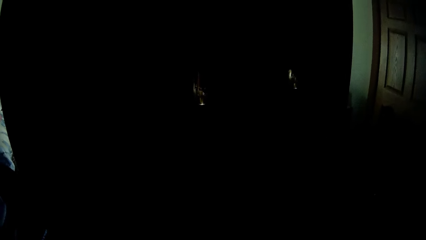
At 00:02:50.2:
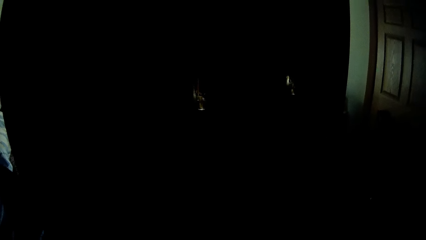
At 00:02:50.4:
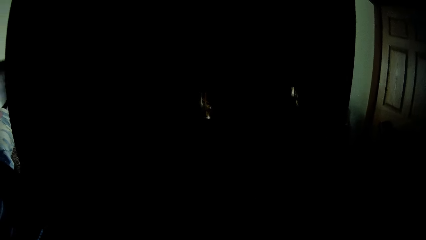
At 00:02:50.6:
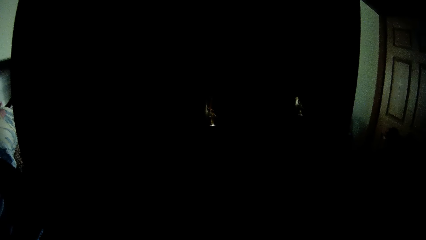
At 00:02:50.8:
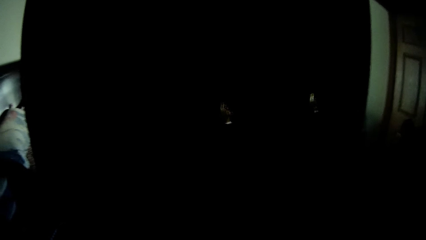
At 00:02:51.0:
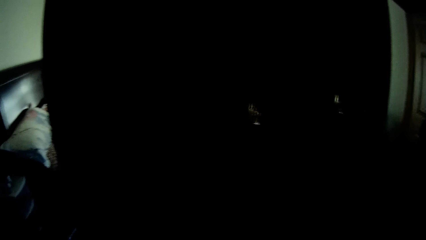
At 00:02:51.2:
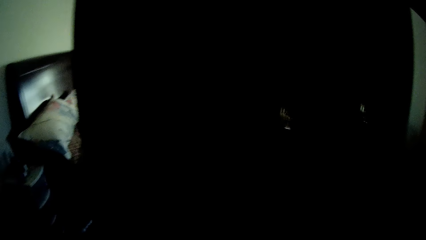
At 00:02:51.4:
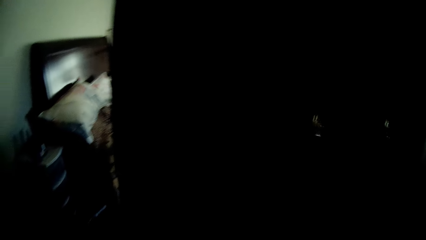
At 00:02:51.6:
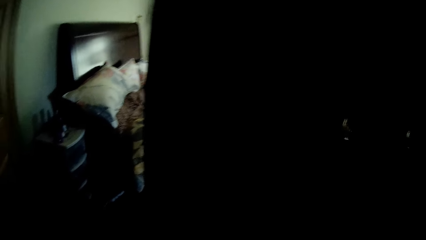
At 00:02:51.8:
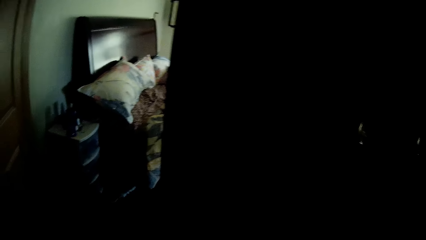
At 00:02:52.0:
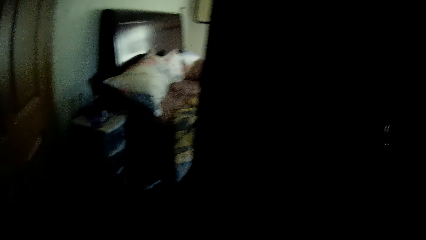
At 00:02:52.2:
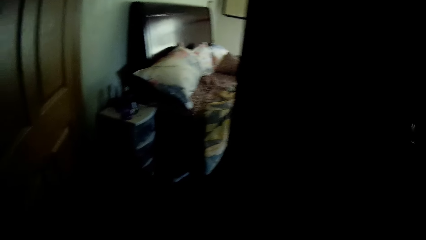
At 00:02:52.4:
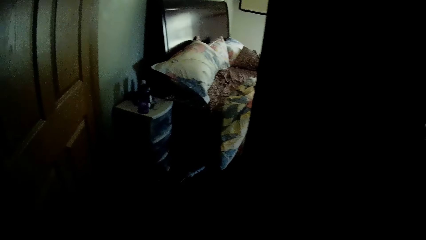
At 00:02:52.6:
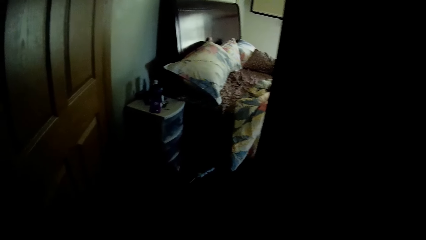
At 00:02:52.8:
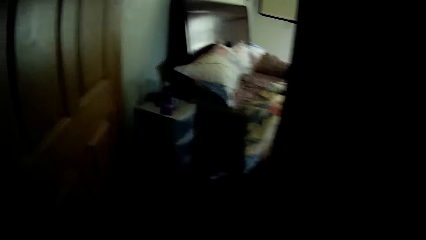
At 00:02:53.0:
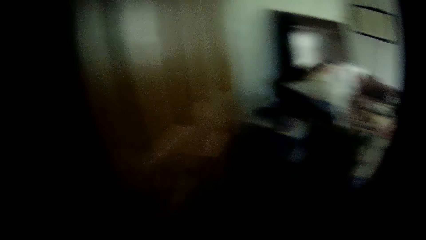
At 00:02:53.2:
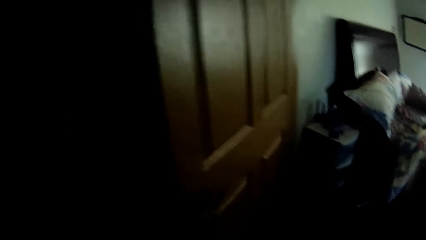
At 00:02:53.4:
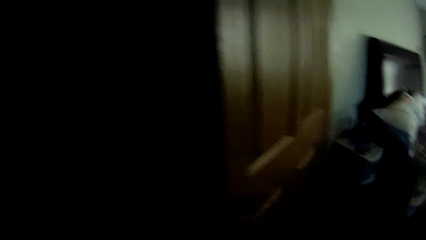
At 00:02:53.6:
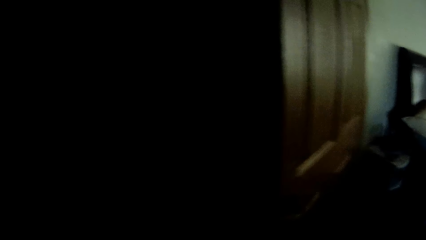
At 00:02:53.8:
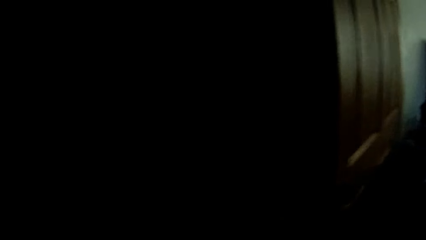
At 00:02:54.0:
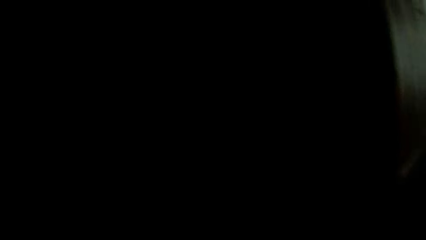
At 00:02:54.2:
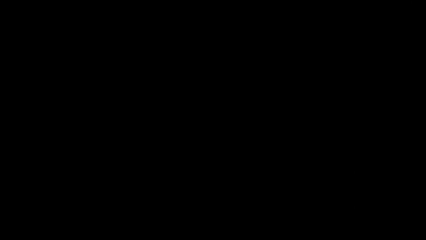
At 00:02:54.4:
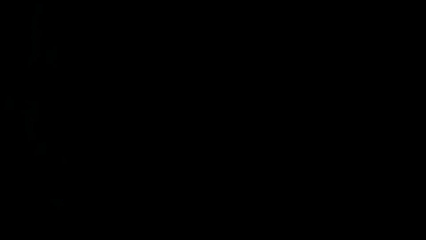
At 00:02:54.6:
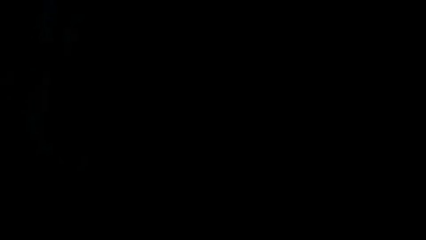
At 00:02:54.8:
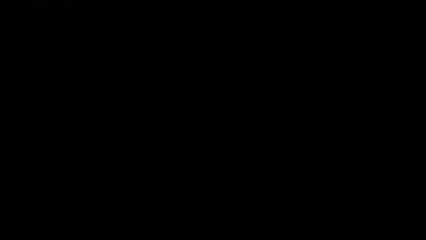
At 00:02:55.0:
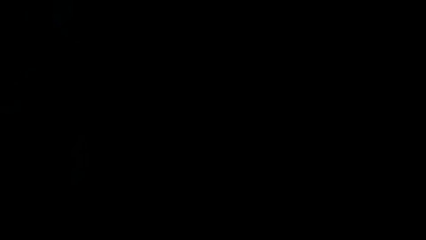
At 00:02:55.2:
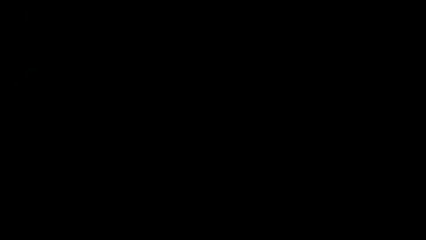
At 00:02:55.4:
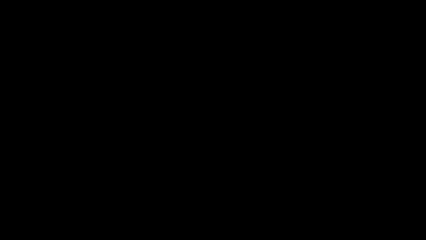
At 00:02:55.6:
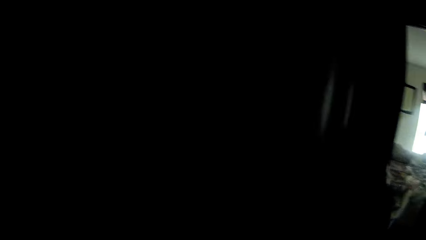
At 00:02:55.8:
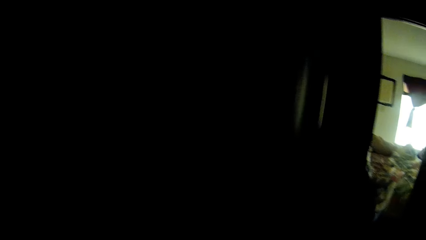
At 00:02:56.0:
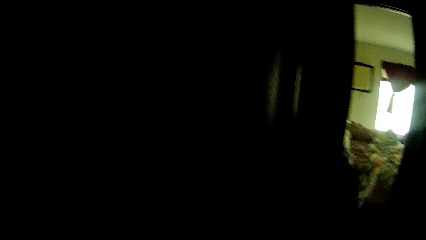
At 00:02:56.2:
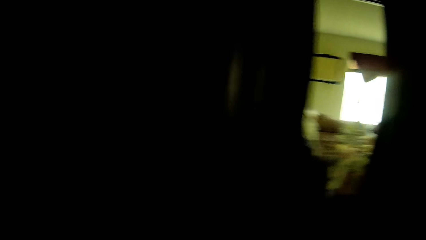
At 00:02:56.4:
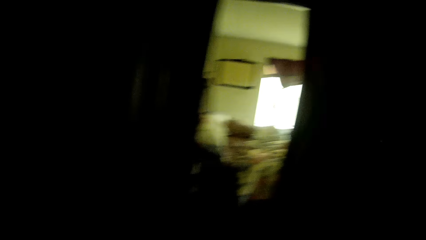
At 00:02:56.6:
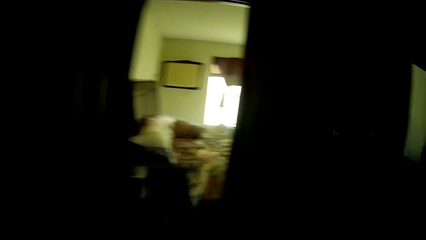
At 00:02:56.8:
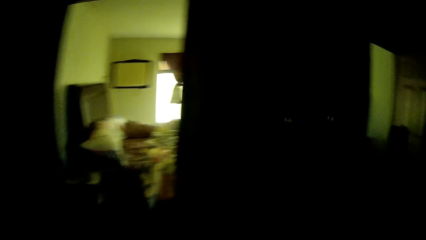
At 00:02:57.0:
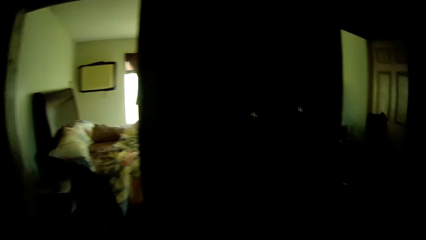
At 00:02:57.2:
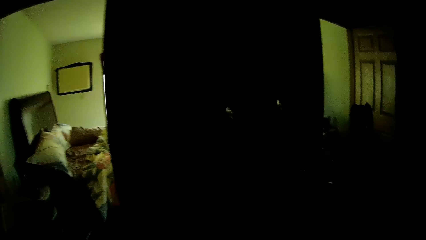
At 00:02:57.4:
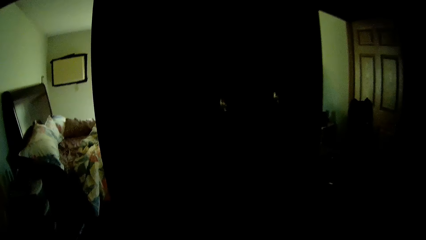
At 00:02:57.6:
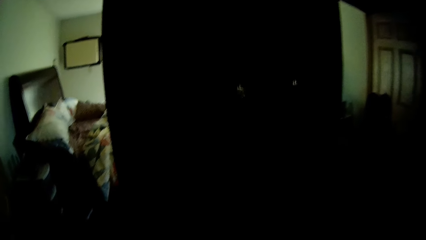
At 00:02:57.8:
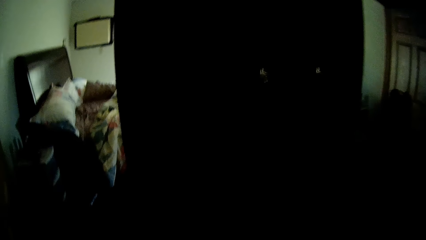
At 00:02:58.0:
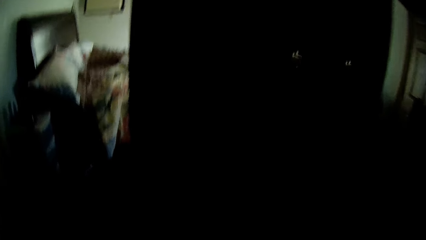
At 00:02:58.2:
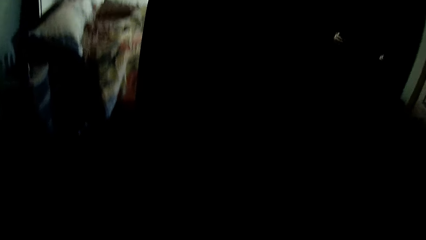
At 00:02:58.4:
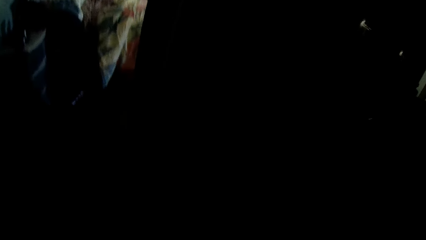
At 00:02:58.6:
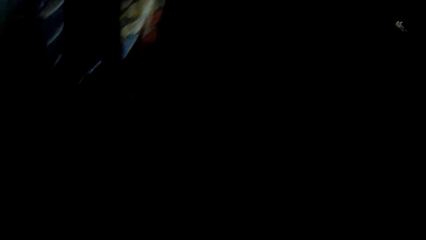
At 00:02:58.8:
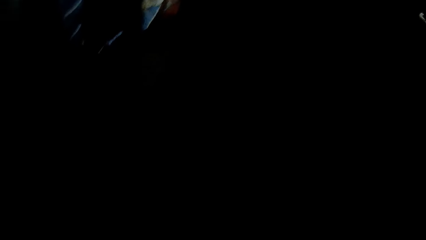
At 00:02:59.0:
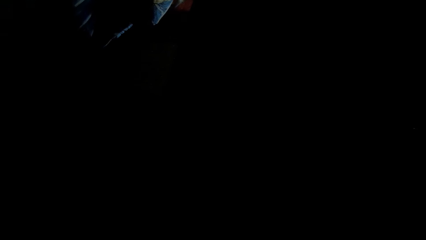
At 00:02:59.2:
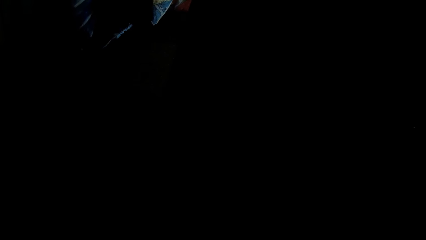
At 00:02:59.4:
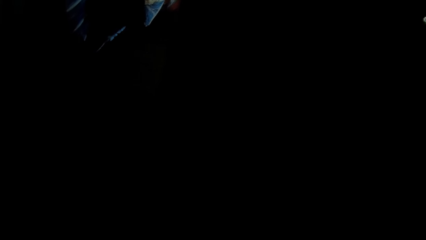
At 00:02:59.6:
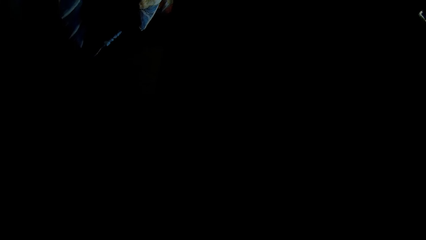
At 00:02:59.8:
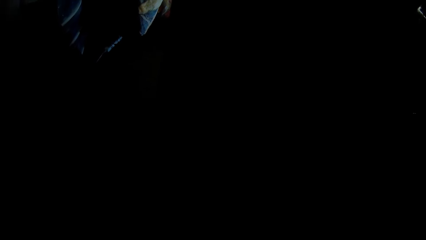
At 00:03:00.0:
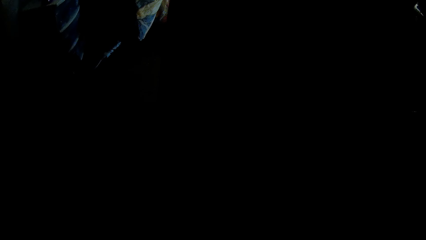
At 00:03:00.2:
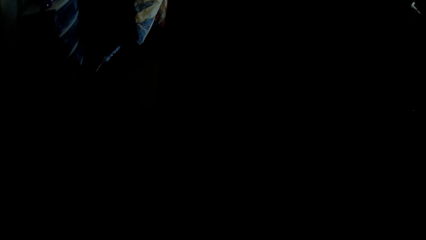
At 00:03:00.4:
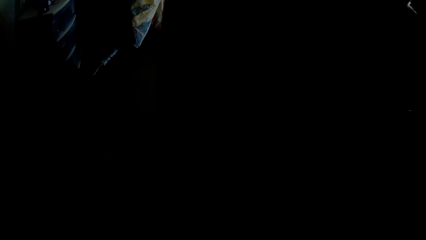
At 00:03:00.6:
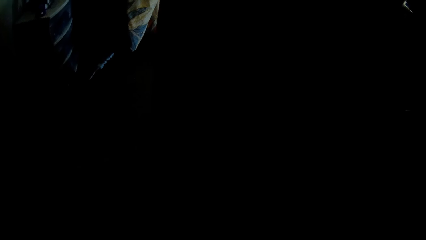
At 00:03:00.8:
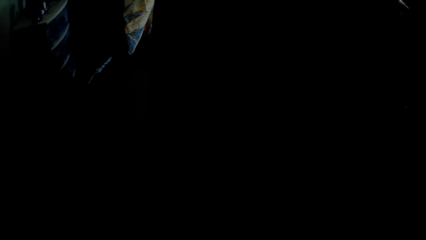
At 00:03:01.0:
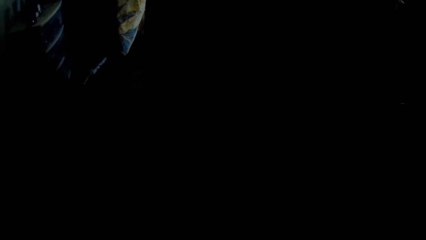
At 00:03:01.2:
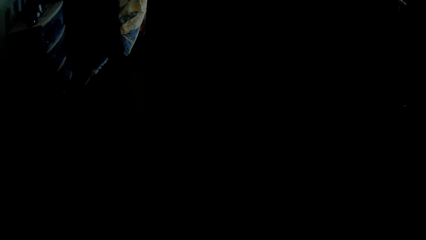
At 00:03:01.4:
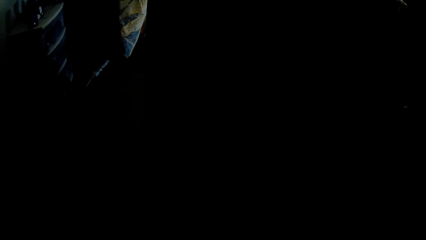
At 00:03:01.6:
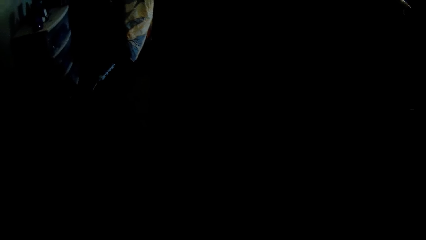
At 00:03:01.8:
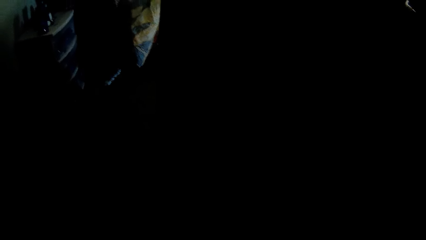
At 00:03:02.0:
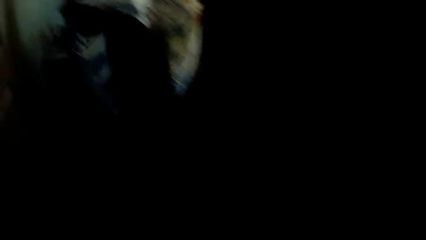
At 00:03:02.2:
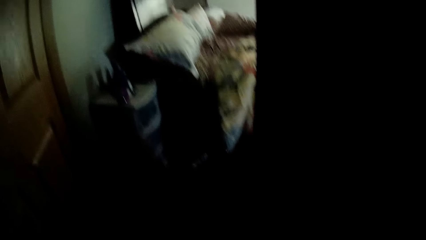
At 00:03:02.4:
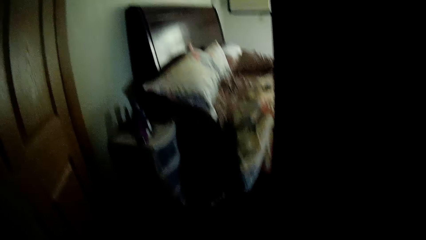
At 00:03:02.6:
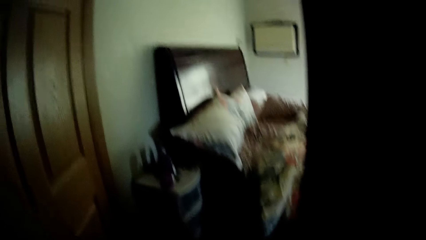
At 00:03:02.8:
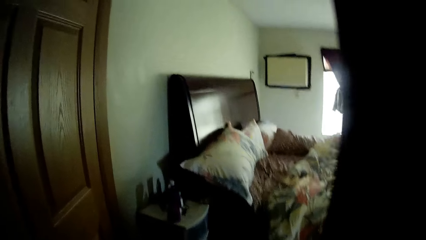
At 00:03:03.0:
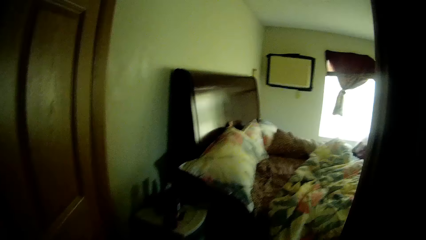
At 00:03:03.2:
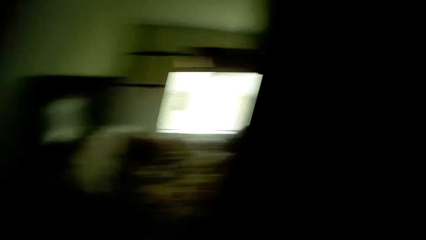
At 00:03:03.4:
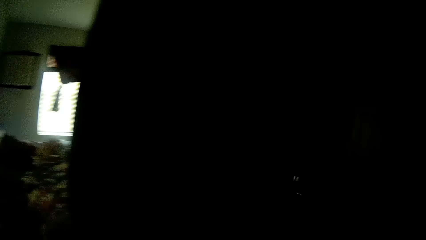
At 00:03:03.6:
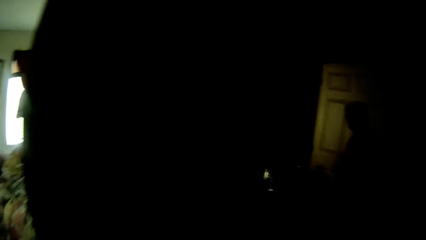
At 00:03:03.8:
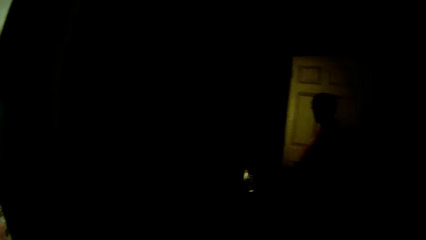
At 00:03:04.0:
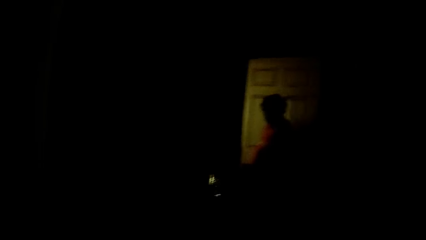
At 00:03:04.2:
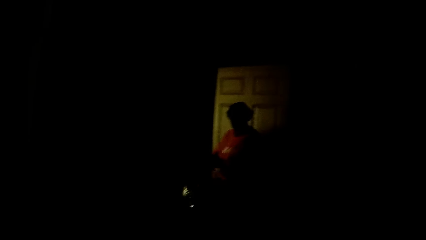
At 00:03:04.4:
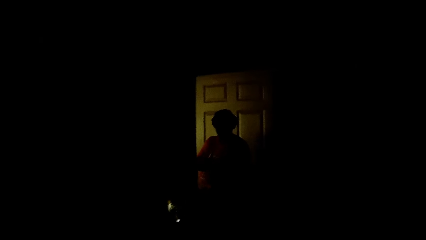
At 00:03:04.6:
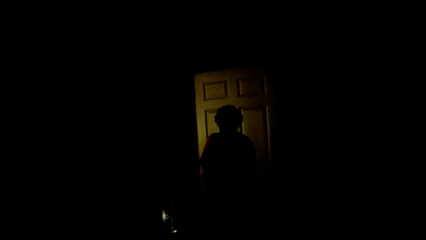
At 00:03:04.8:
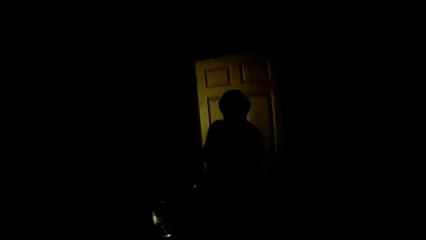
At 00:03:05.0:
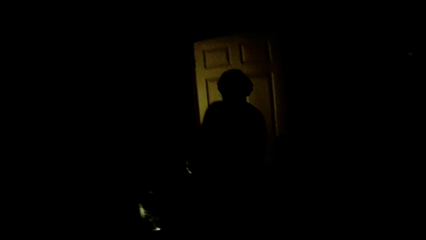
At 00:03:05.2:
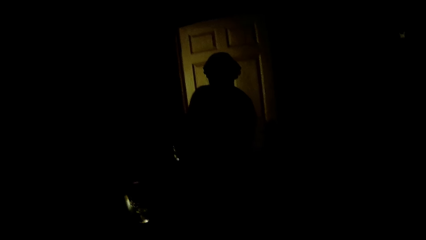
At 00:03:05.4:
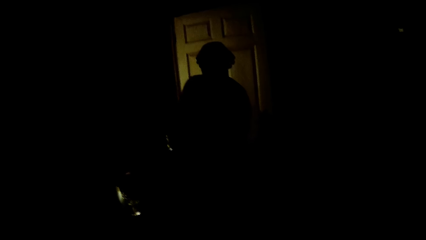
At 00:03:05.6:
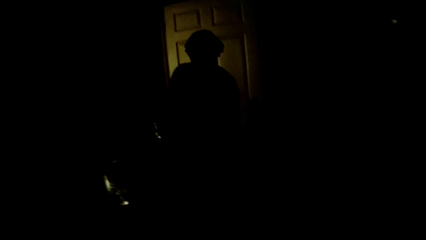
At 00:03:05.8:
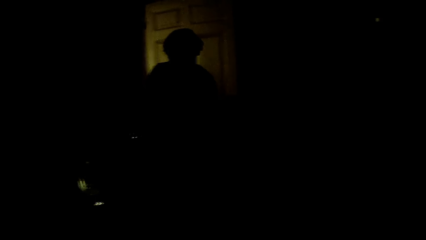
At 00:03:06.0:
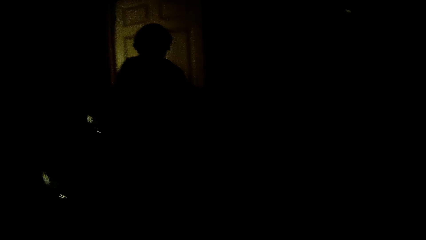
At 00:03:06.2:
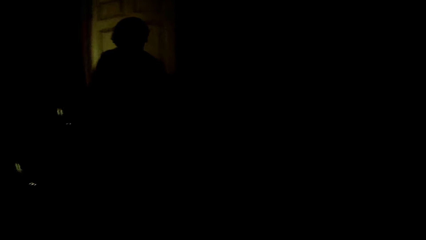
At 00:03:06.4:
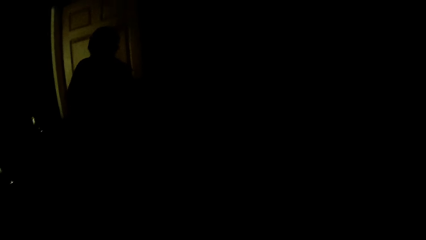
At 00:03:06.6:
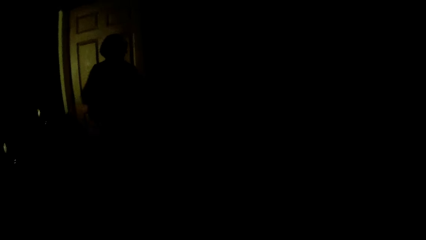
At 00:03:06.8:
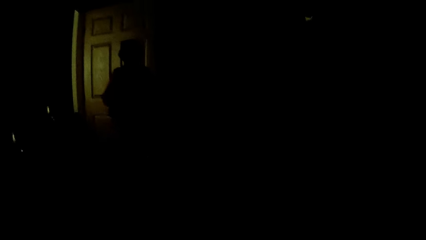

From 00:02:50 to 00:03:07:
The camera wearer turns off the tap.
